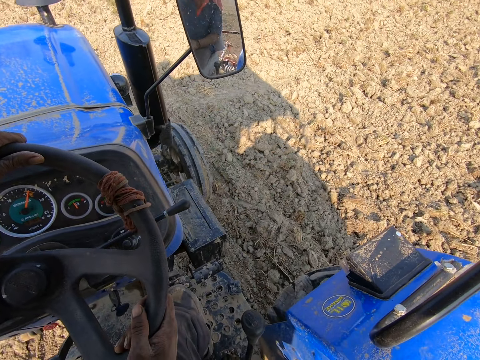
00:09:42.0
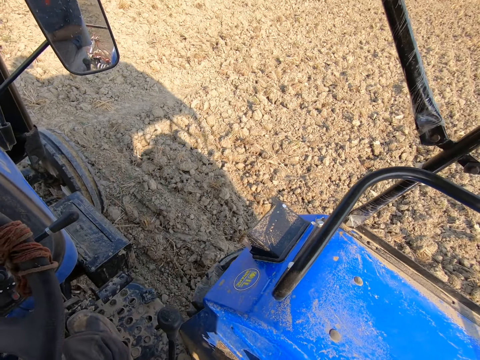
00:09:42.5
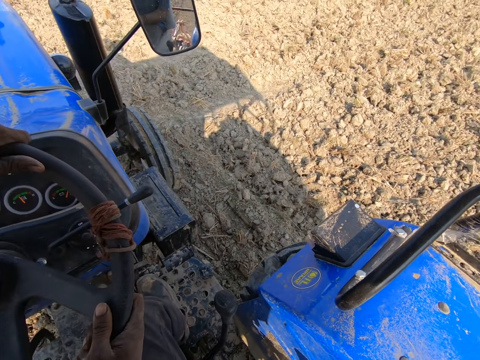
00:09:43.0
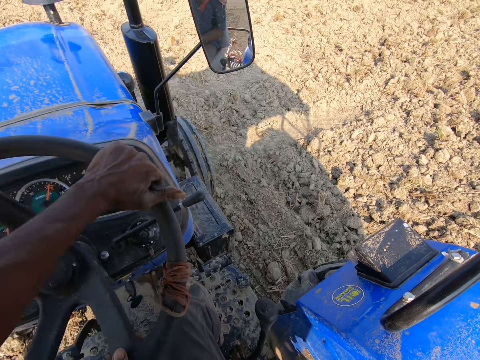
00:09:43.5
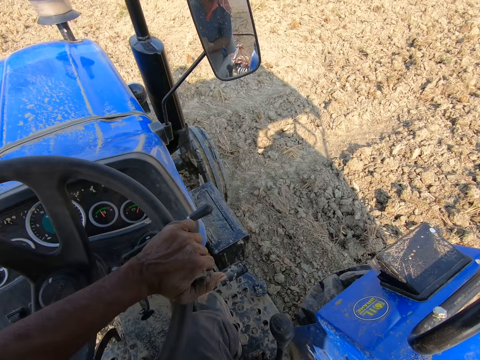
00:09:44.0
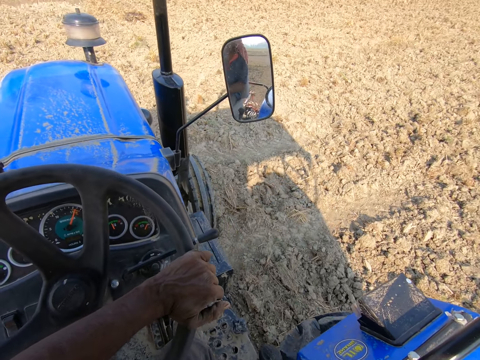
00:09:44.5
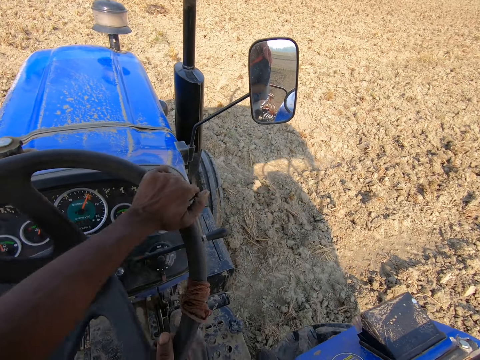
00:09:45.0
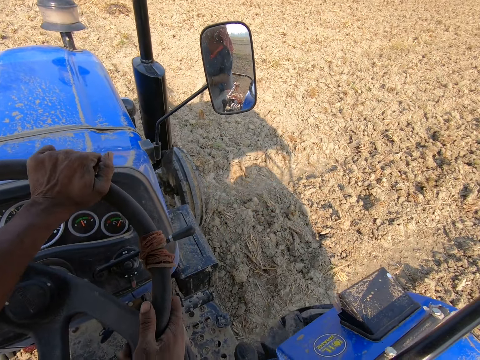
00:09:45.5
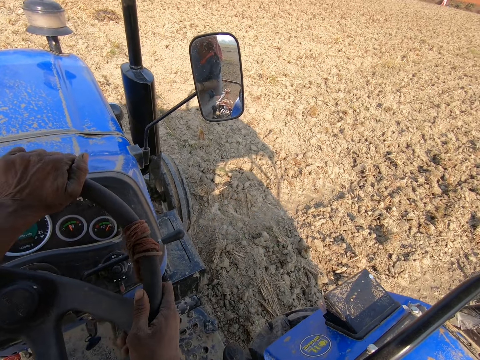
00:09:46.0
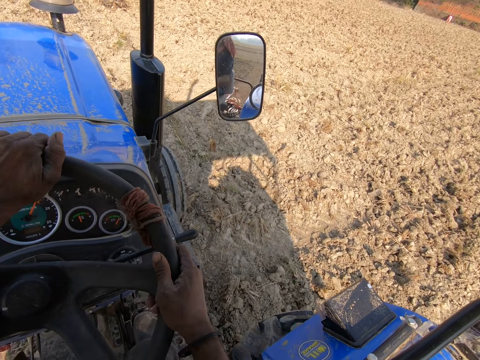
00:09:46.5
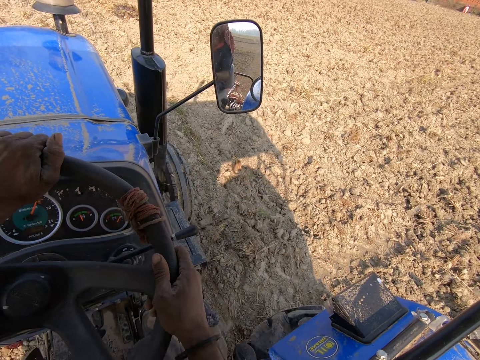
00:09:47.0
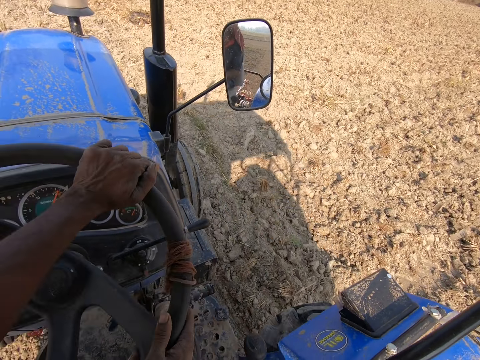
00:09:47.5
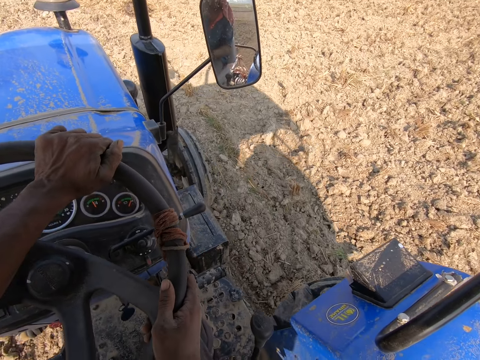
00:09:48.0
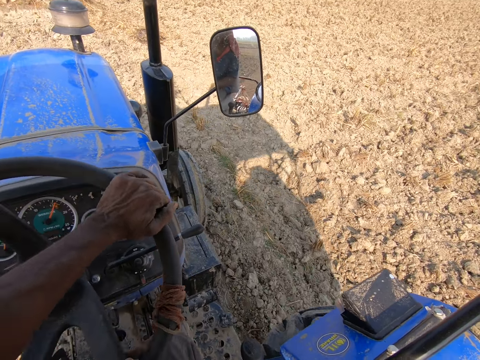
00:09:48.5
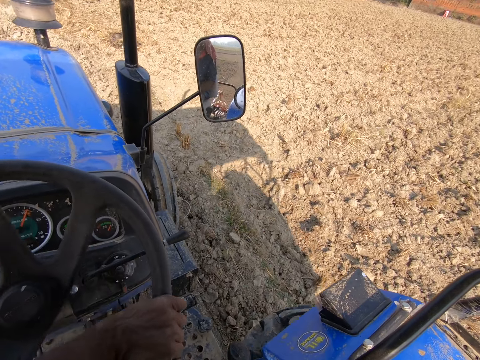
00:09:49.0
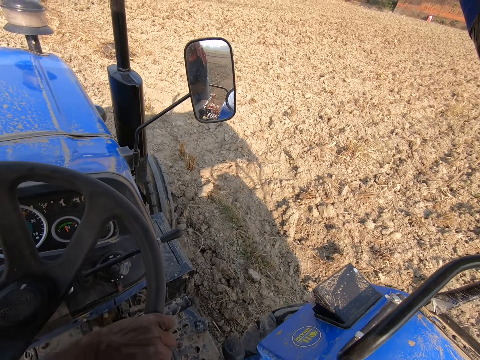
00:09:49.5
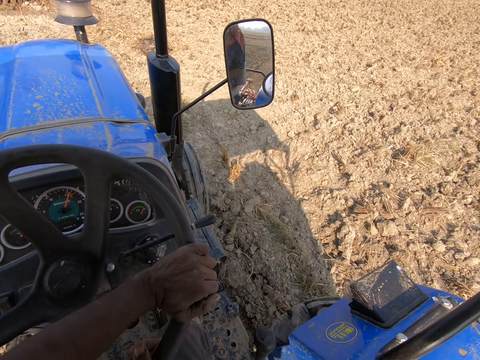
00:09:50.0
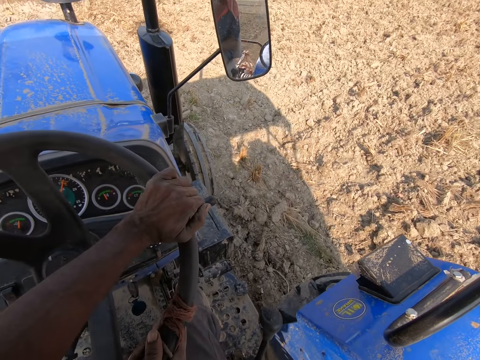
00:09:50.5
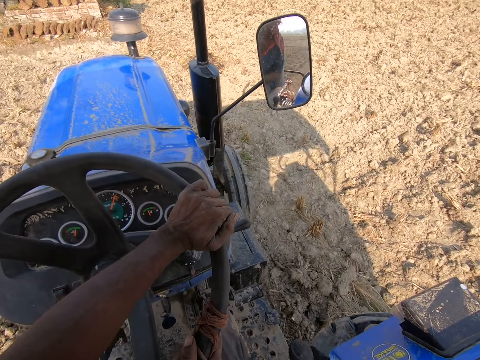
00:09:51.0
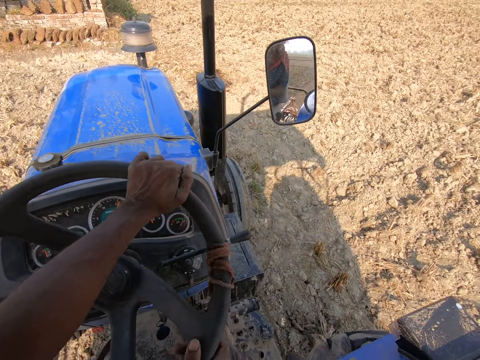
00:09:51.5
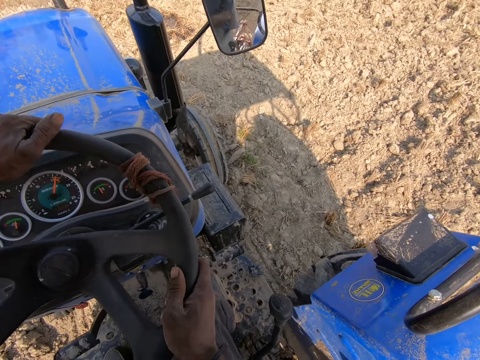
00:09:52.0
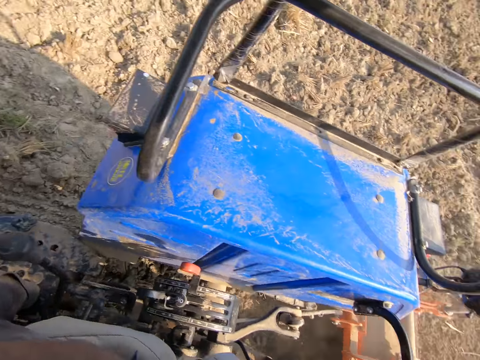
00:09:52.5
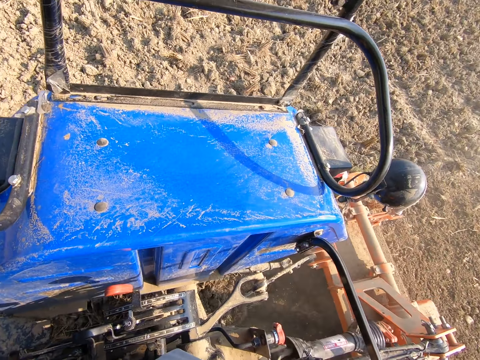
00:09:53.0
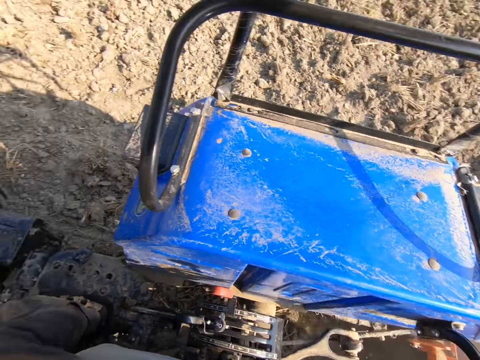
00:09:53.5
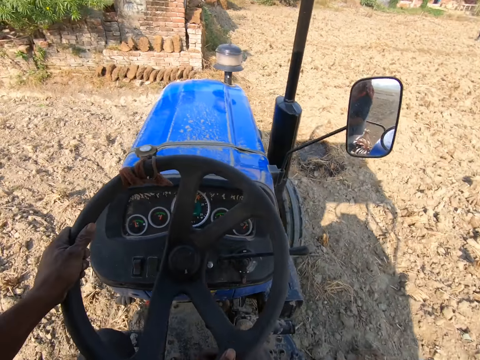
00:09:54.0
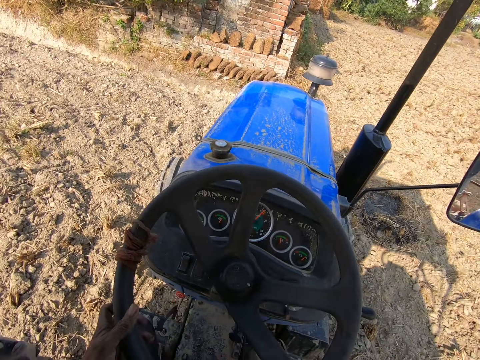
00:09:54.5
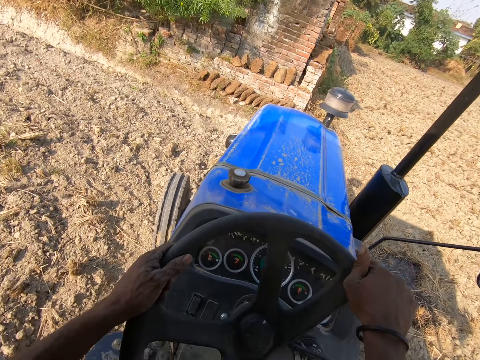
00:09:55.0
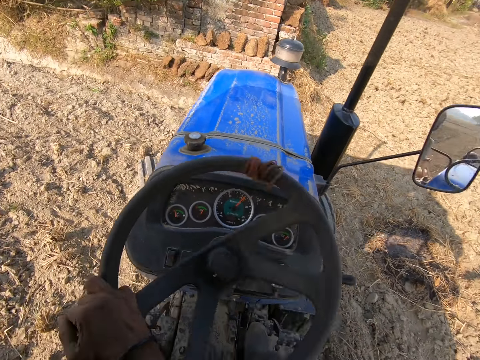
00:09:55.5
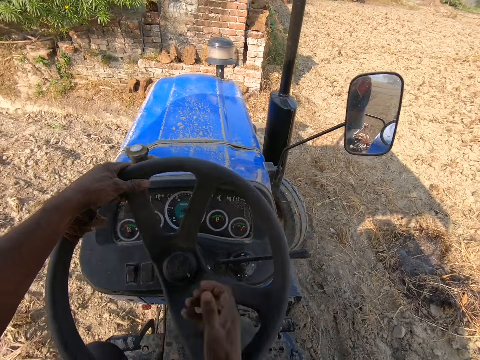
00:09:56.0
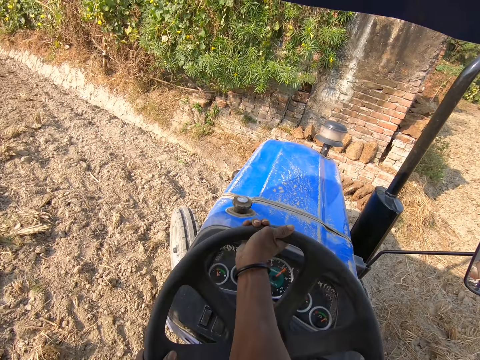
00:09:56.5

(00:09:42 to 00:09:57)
The camera wearer looks at the back of the ploughing tractor.

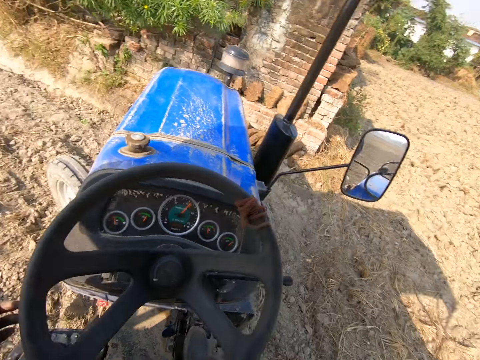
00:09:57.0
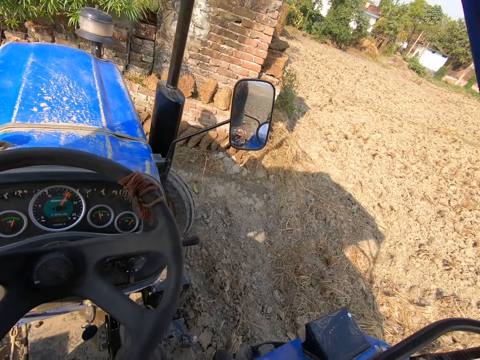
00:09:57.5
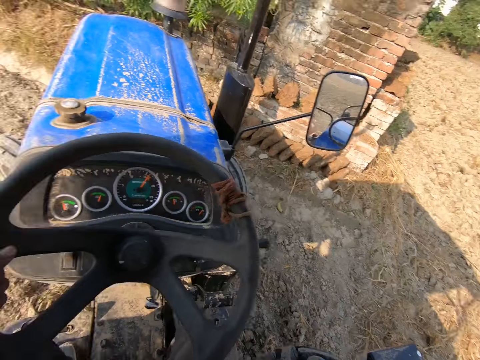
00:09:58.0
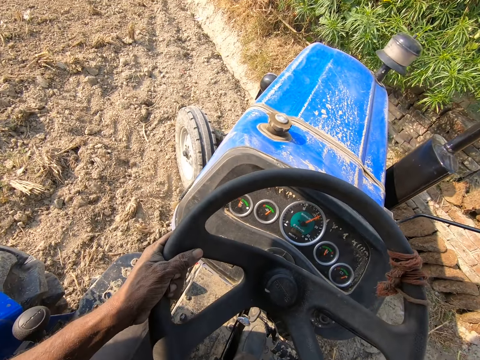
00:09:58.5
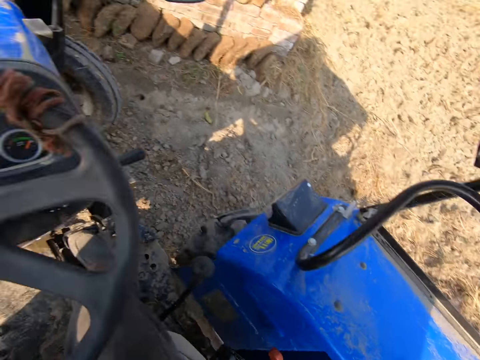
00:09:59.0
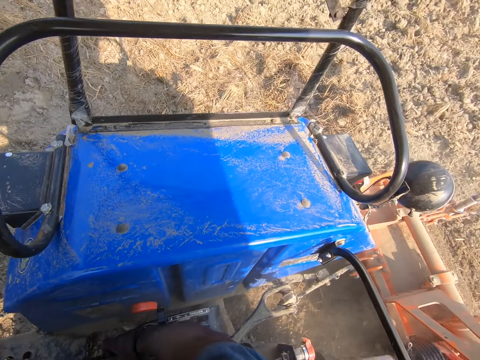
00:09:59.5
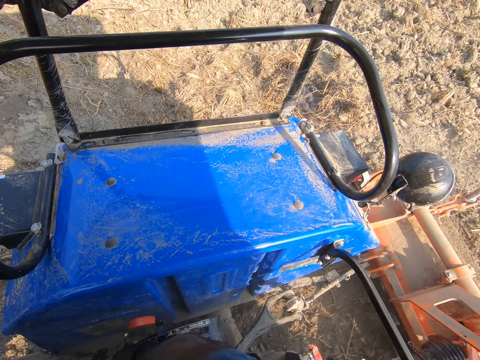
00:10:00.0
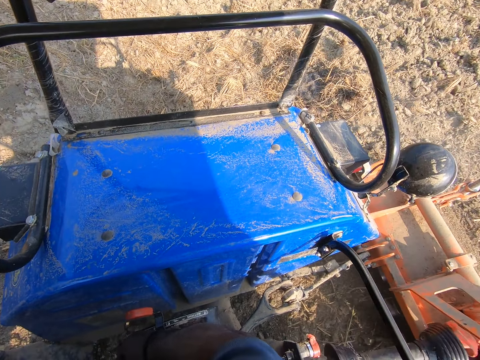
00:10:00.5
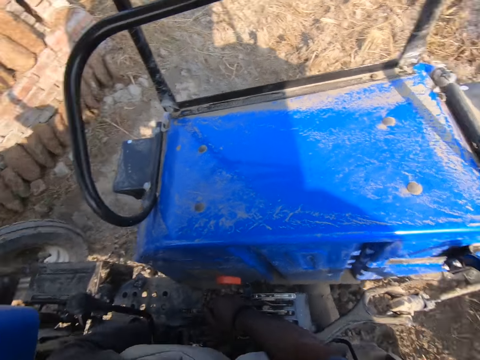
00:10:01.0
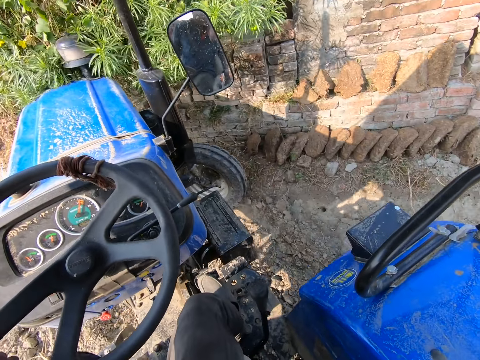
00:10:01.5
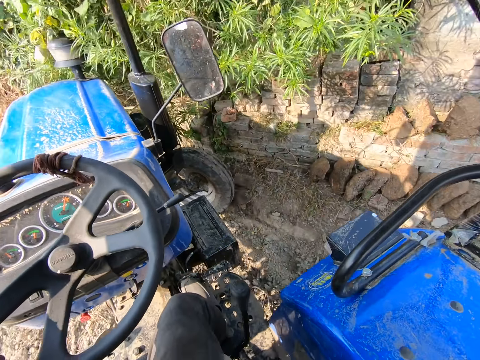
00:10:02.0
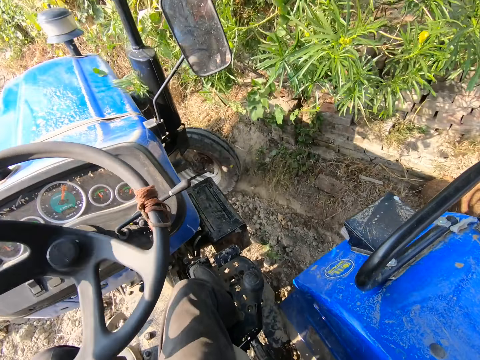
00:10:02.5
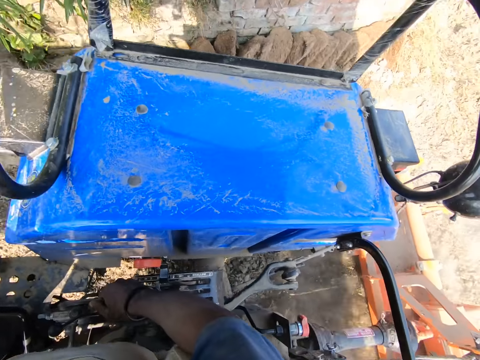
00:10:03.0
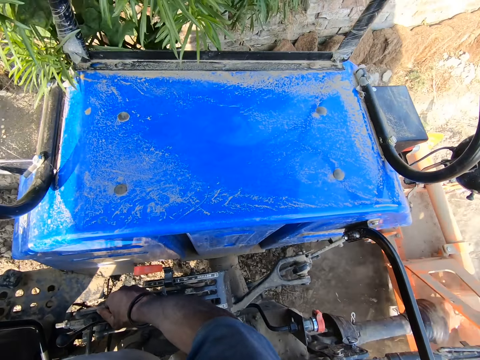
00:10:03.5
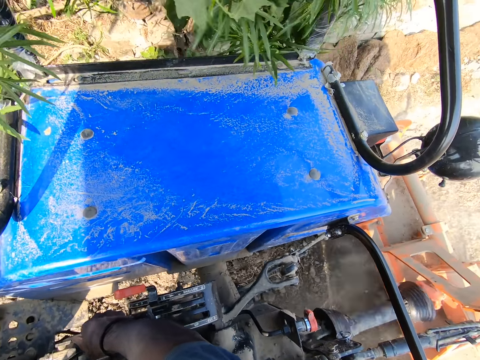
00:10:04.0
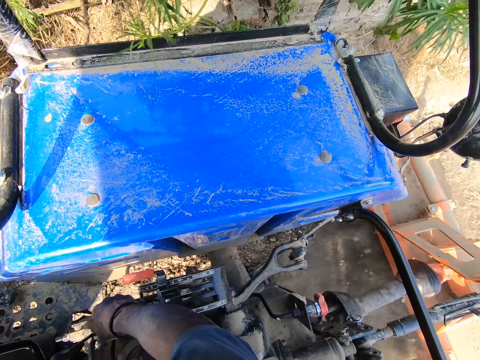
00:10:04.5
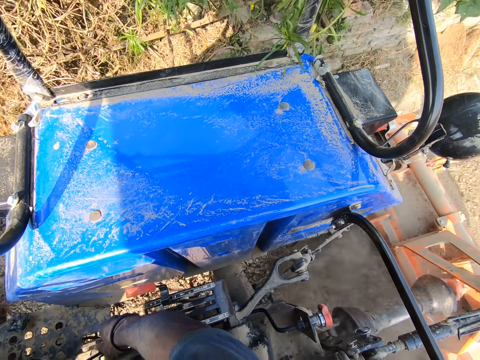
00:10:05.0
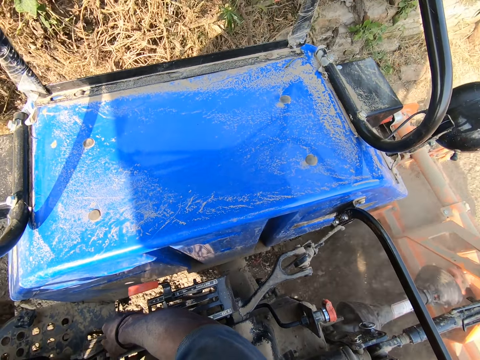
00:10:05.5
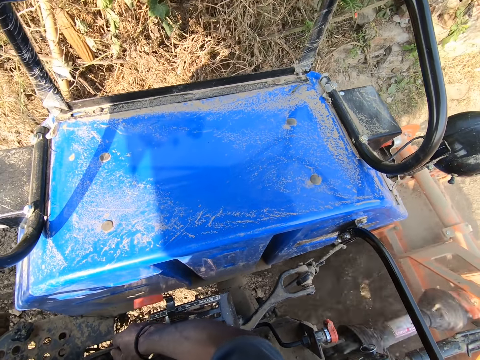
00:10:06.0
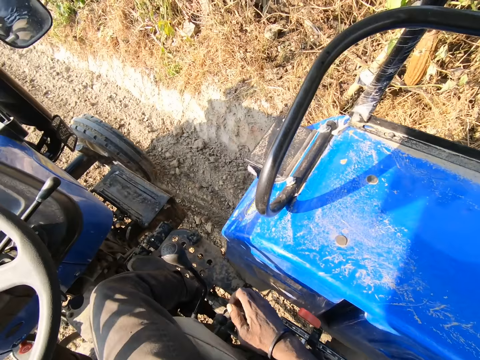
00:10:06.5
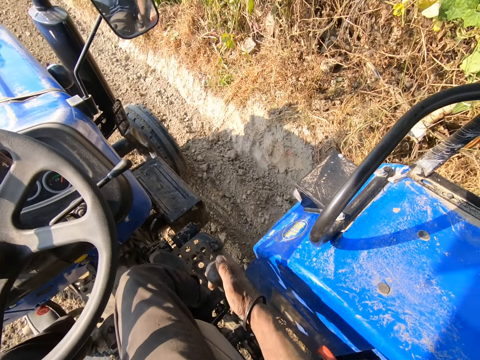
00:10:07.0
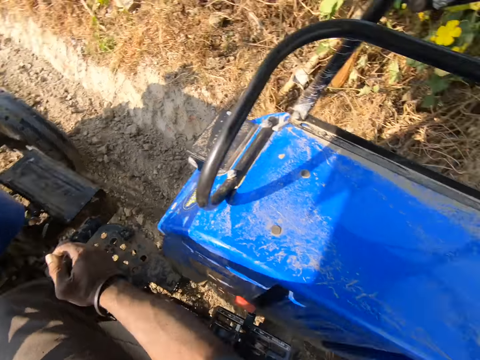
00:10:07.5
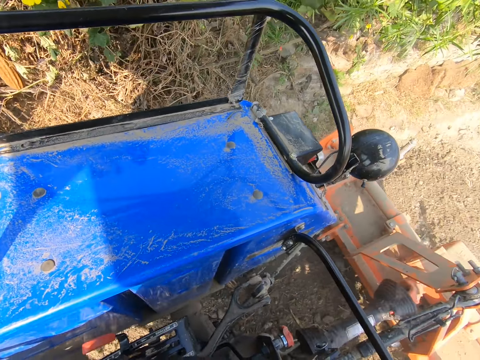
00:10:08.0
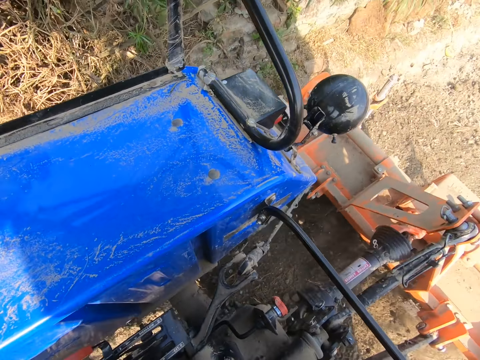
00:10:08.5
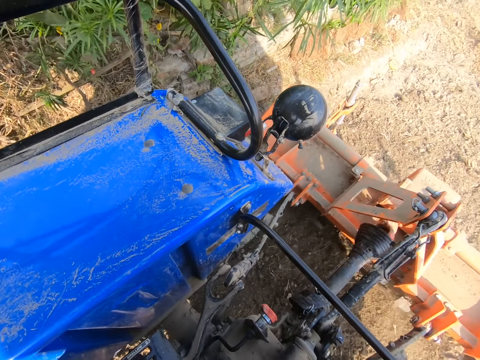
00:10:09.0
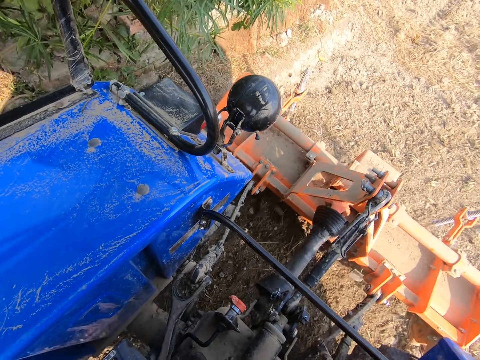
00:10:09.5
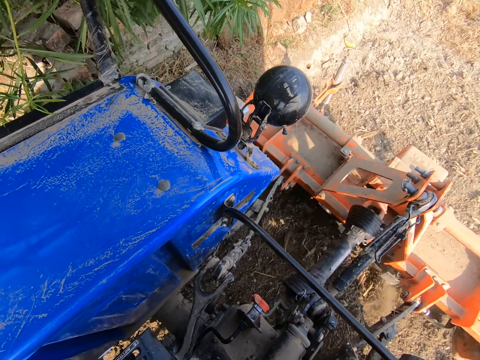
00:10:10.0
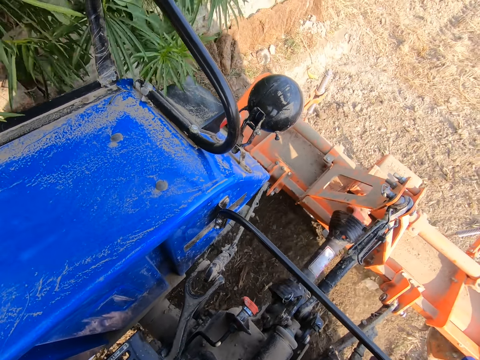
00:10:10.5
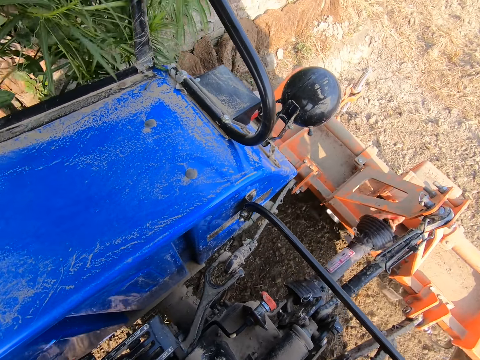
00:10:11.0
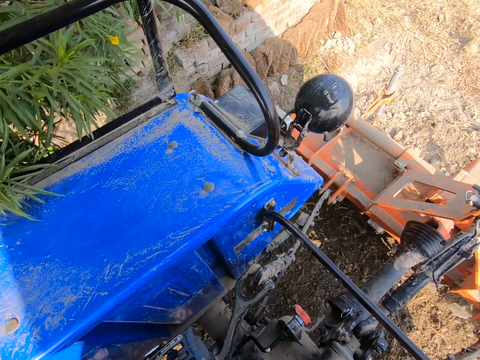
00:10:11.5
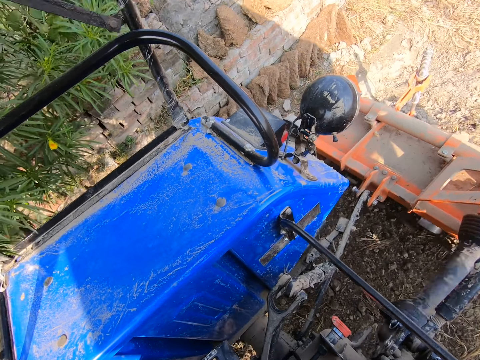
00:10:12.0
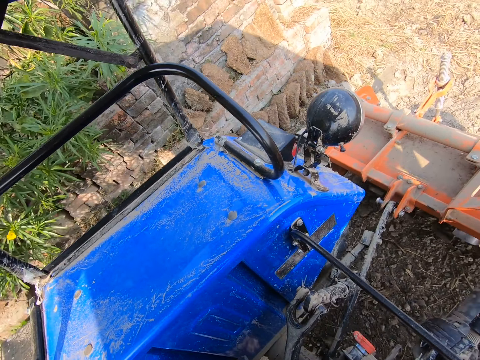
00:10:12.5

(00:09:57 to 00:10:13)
The camera wearer looks at the back of the ploughing tractor. He moves the gear with his right hand. He reverses the ploughing tractor.
